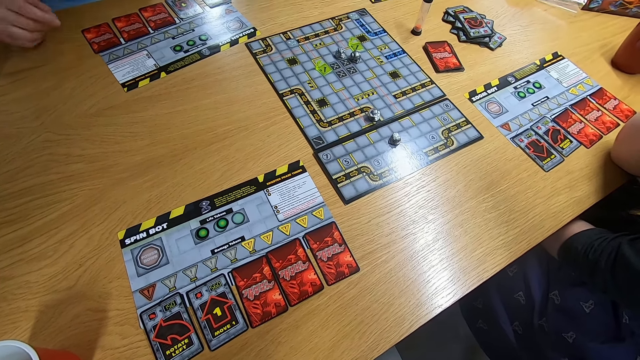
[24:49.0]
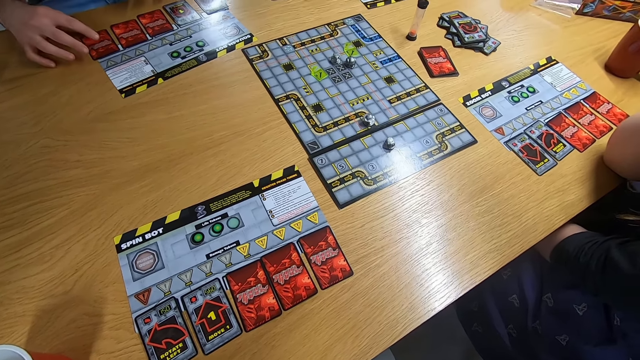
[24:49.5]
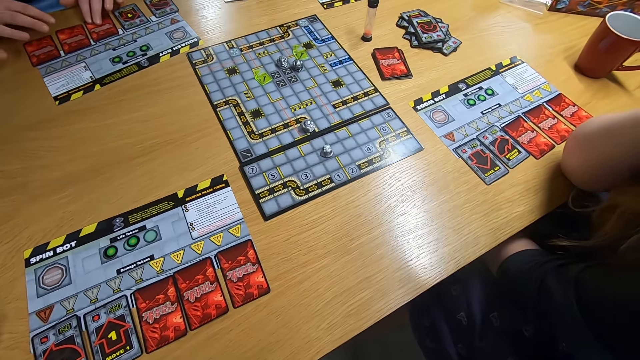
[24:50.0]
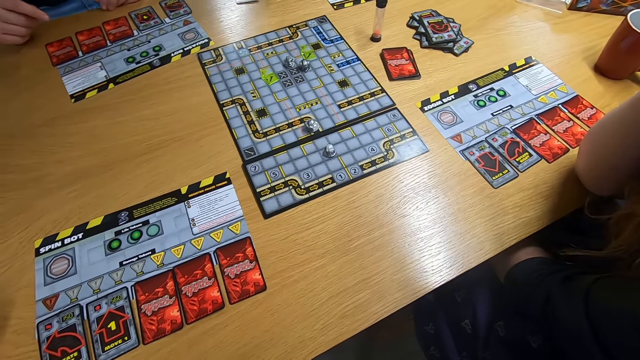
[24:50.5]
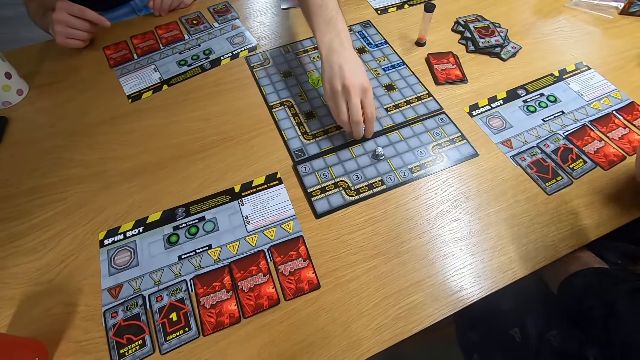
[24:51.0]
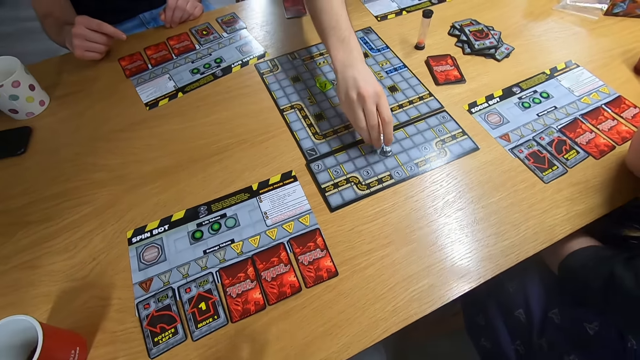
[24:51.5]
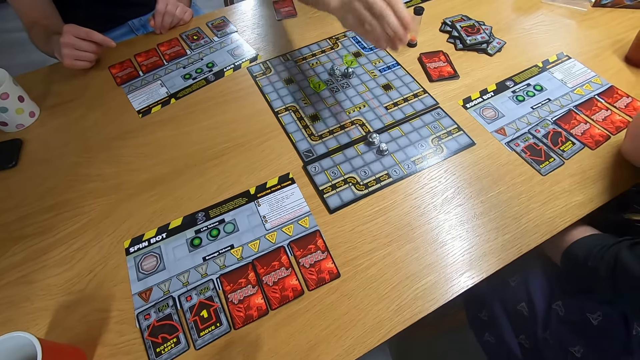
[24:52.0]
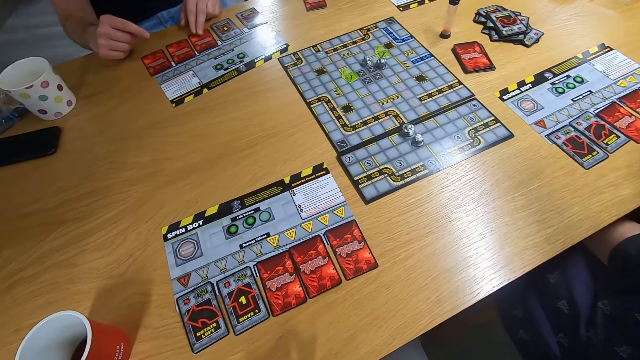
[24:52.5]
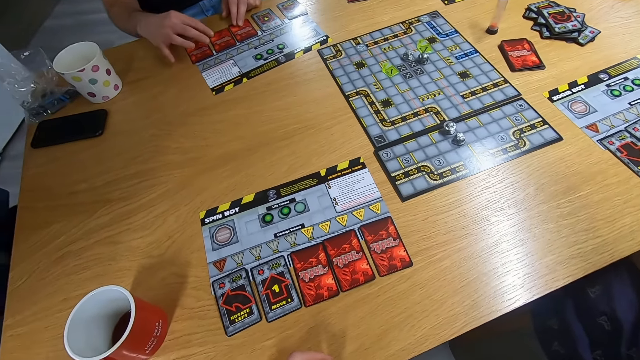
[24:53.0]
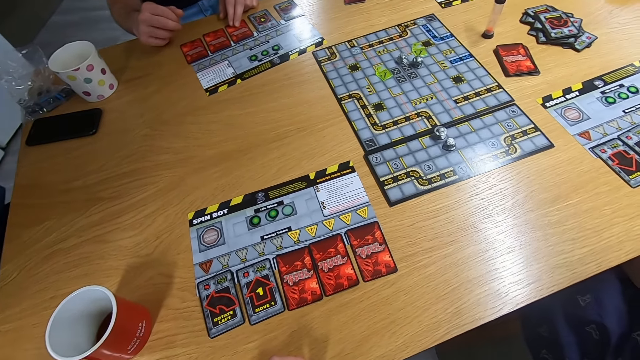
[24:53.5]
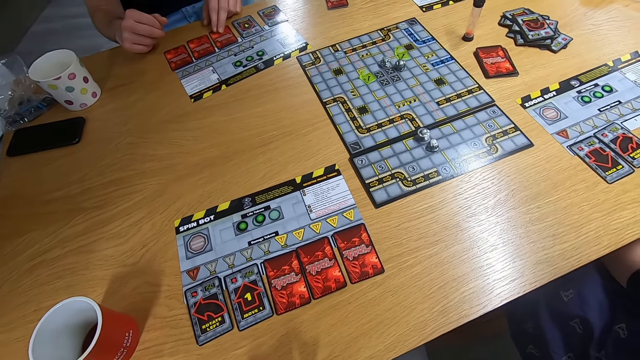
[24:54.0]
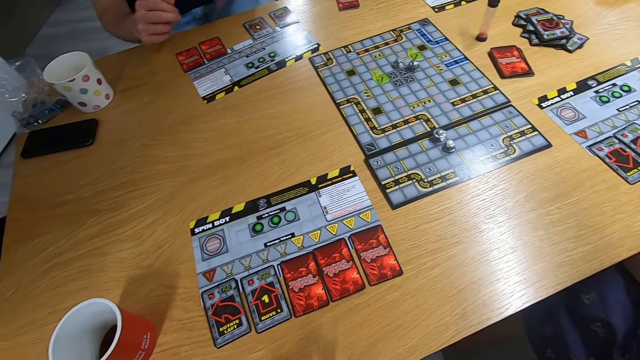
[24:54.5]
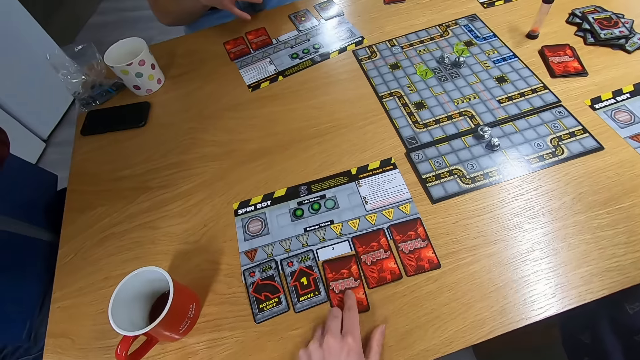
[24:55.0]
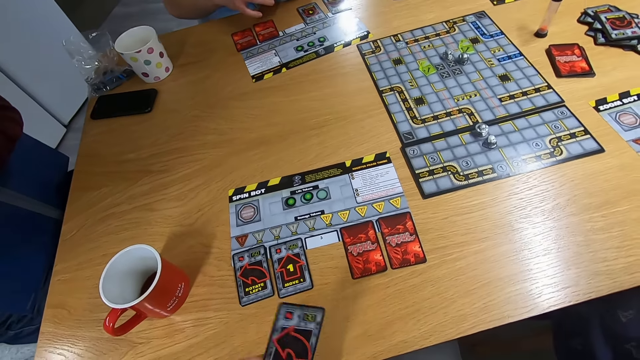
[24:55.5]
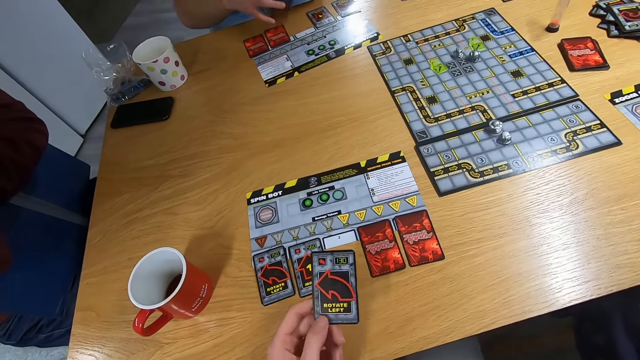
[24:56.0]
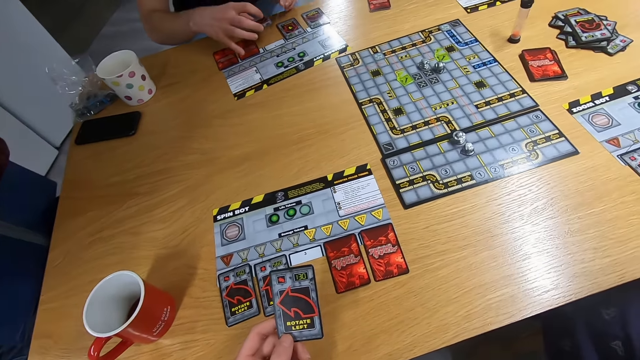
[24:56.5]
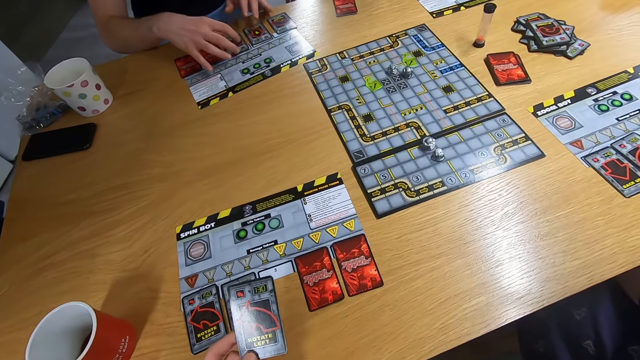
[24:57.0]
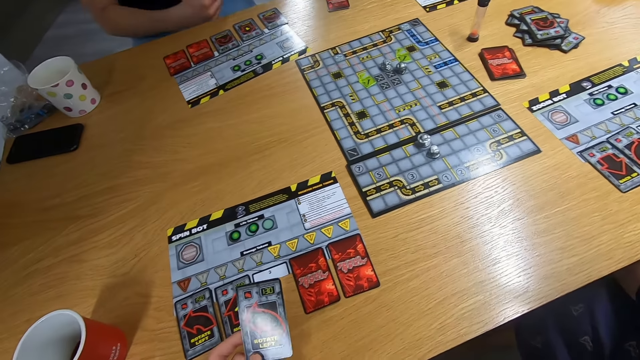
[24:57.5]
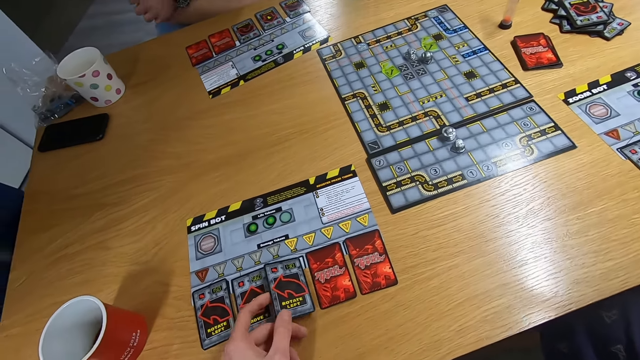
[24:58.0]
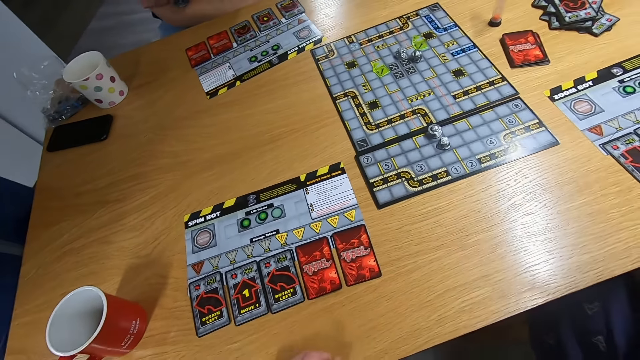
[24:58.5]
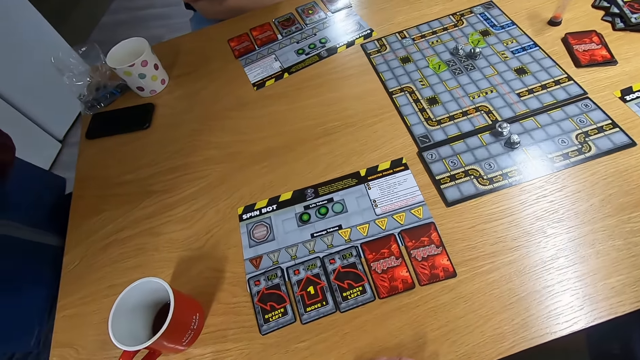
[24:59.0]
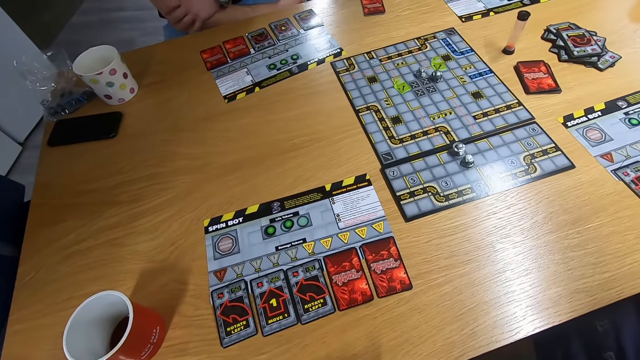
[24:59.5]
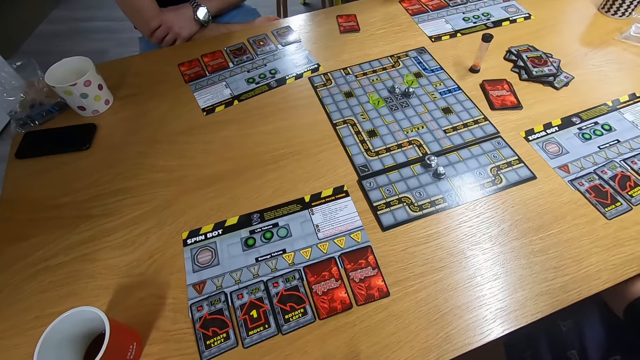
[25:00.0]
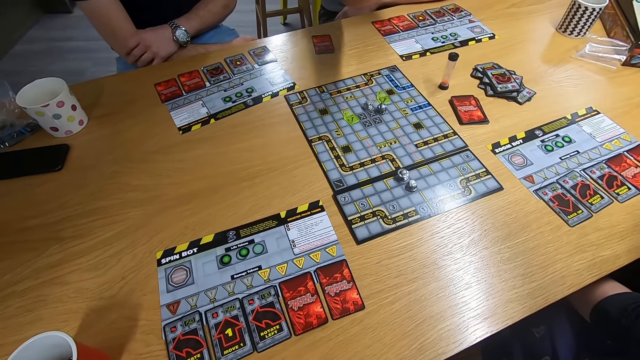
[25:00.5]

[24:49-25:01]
The man touches the cards with both hands. The other man plays the board game. The first man touches the cards with both hands. The camera wearer stares at the desk. The first man picks the card with the left hand. The camera wearer picks the card with the left hand. They stare at the card. The first man drops the card on the desk. The camera wearer drops the card on the desk. They stare at the cards.

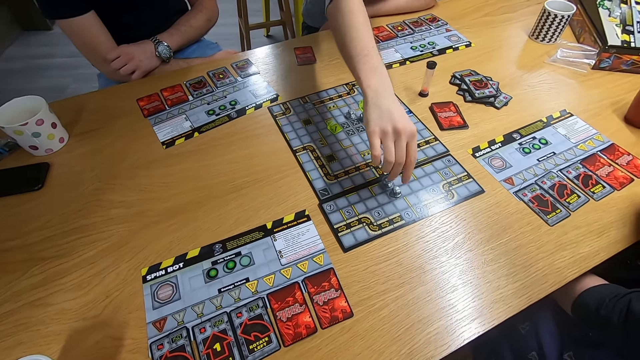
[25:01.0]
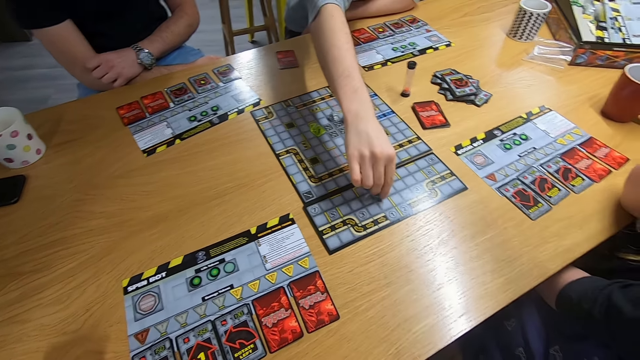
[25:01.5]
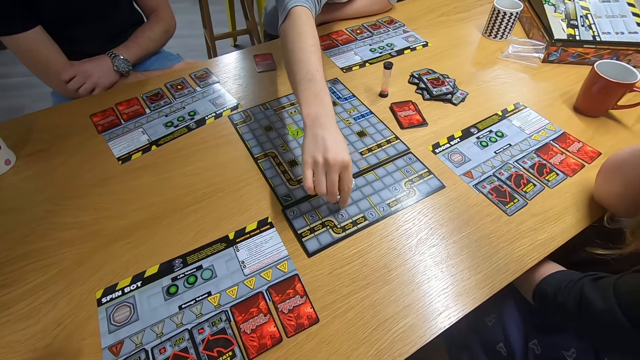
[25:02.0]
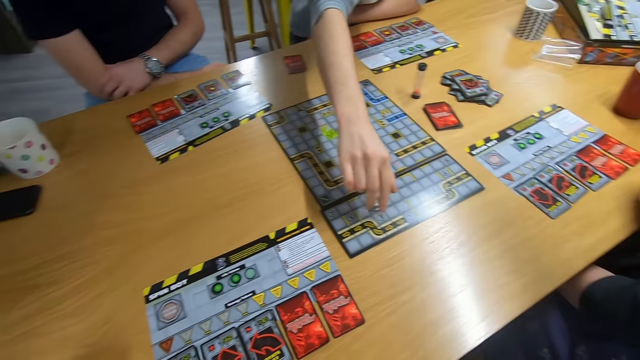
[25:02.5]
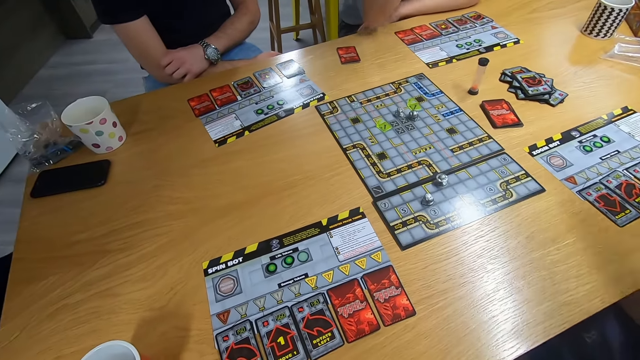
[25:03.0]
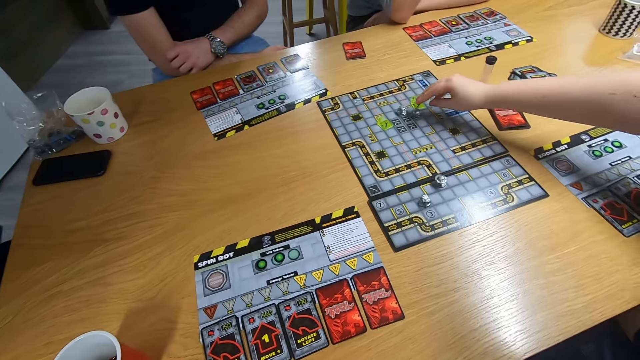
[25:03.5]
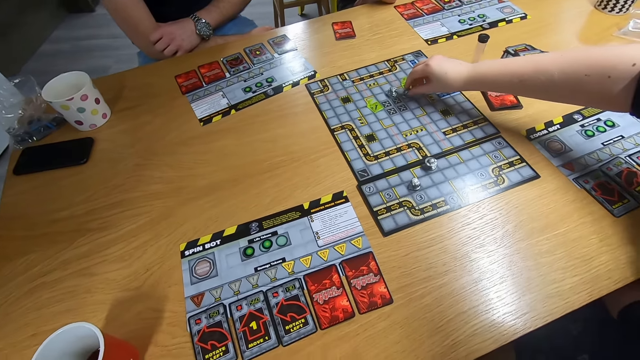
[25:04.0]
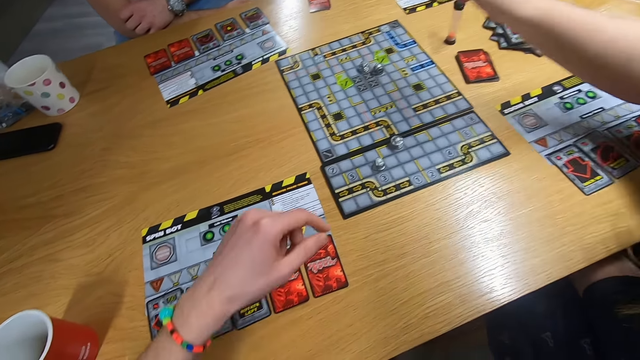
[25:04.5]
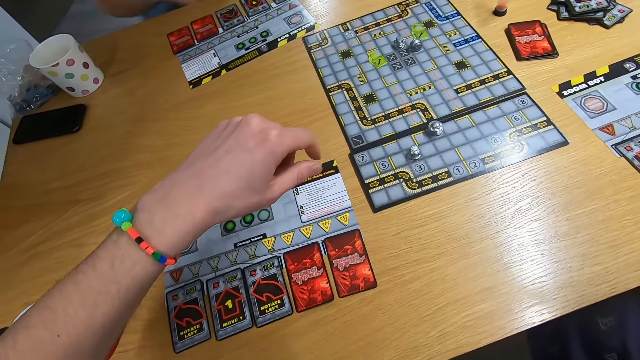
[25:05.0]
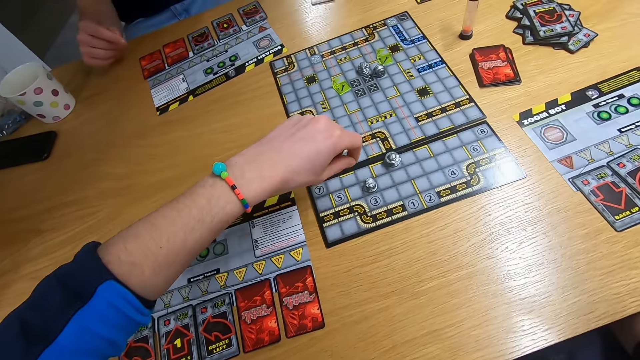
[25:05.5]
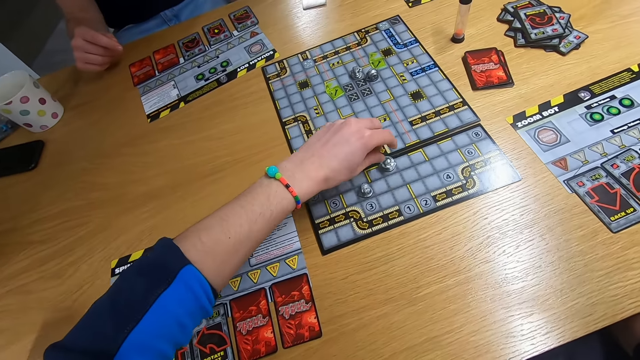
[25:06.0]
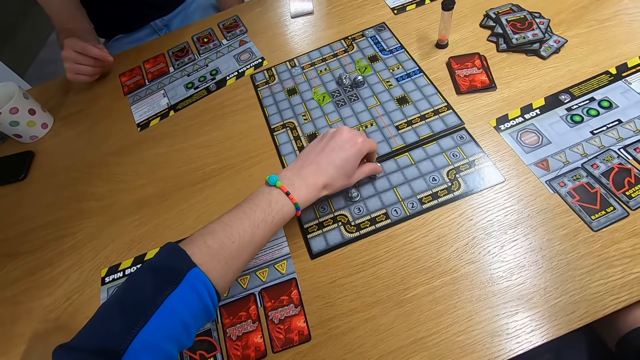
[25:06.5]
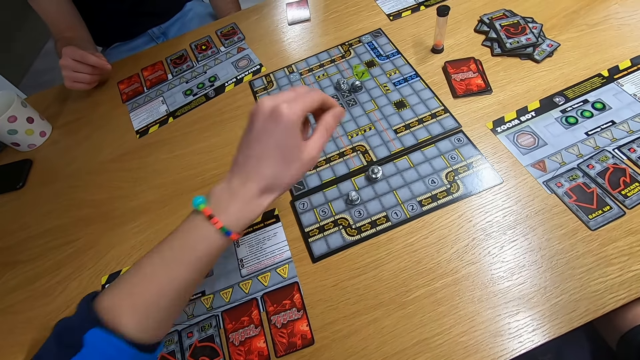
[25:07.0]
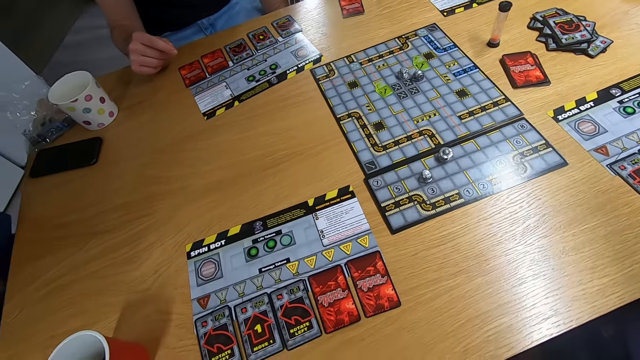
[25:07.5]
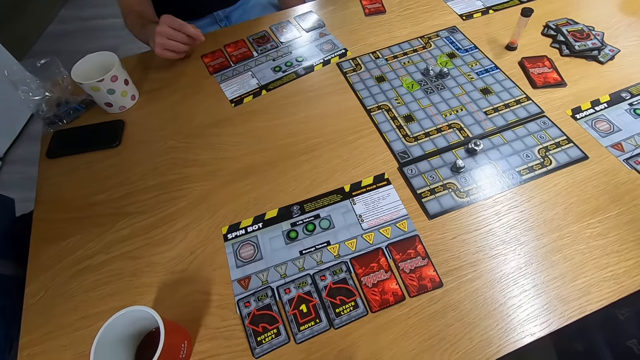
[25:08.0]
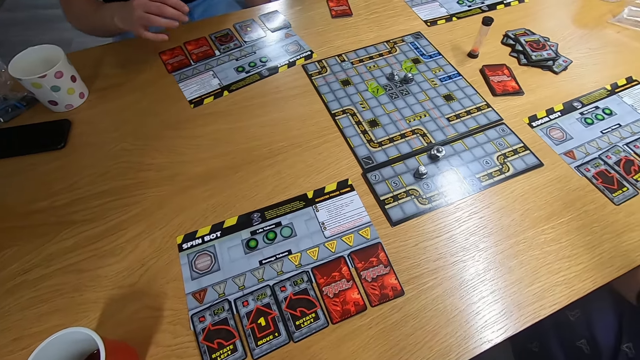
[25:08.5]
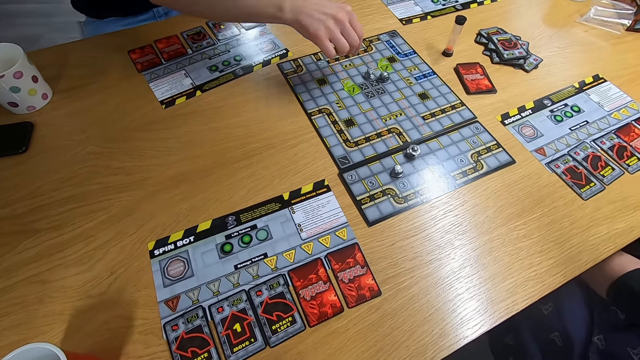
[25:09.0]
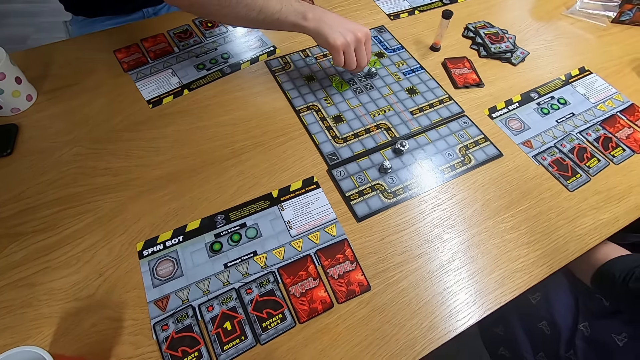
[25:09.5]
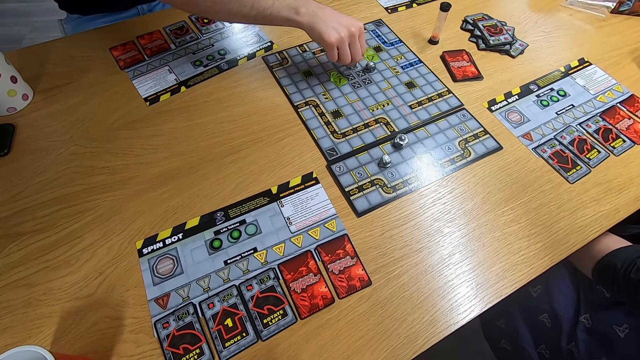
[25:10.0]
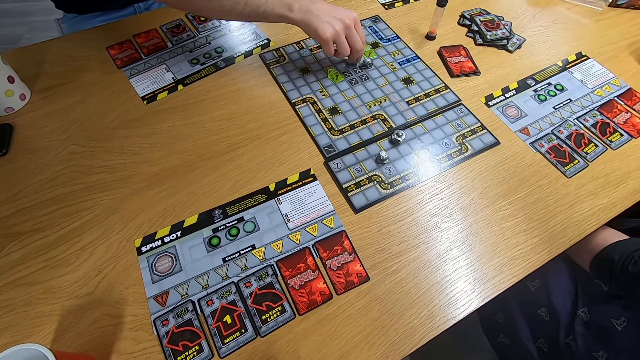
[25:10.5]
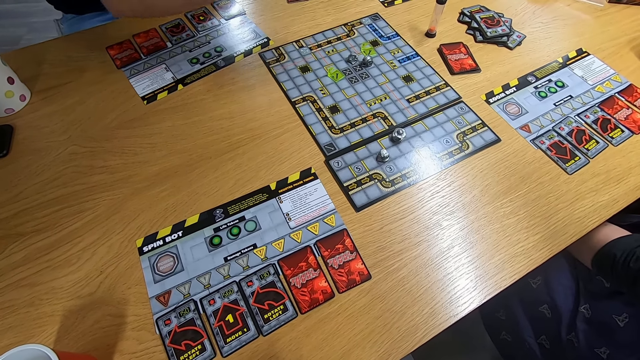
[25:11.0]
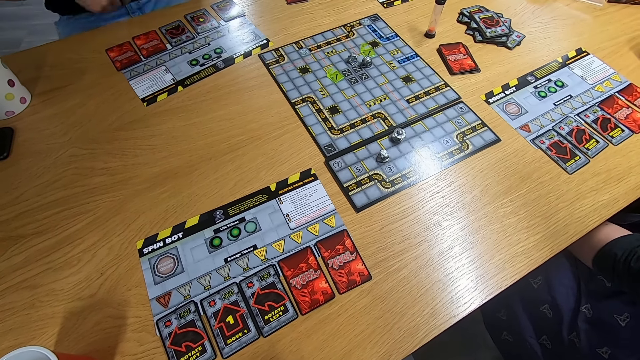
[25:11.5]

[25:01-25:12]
A man plays the board game. The lady plays the board game. The camera wearer swings the left hand and plays the board game. Another man swings the right hand and plays the board game.
